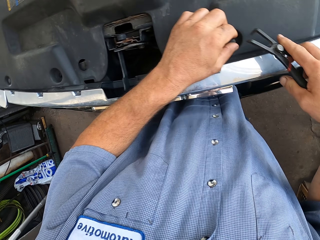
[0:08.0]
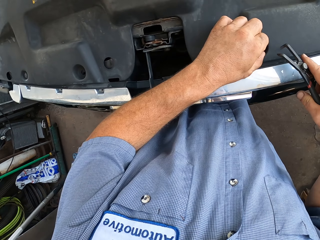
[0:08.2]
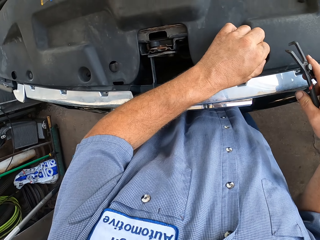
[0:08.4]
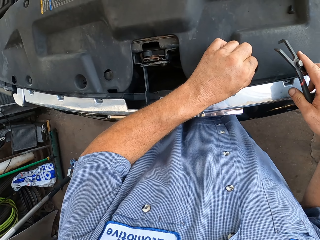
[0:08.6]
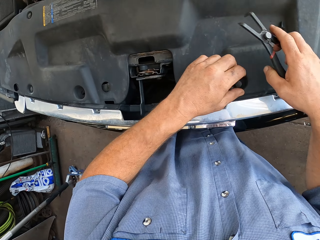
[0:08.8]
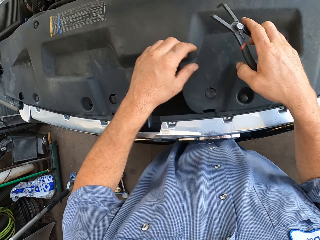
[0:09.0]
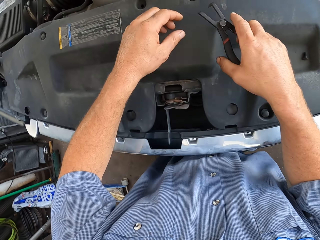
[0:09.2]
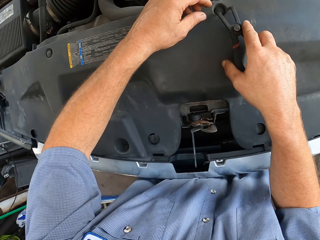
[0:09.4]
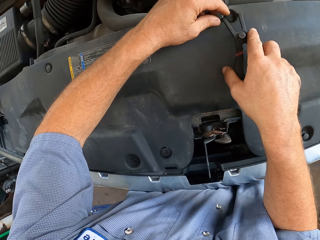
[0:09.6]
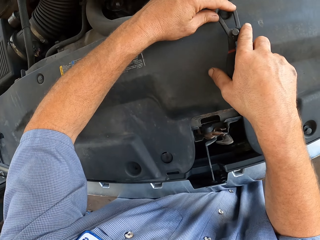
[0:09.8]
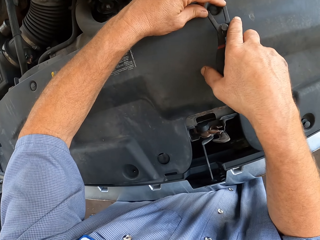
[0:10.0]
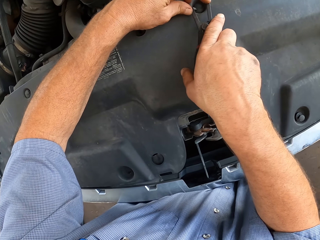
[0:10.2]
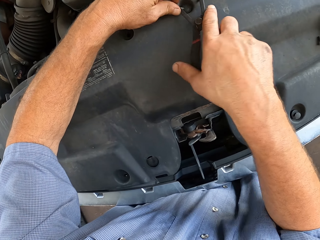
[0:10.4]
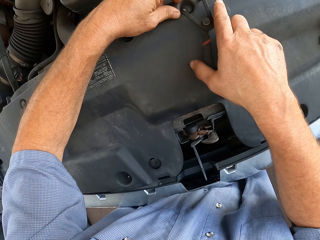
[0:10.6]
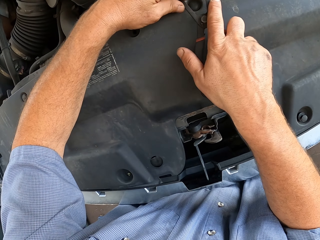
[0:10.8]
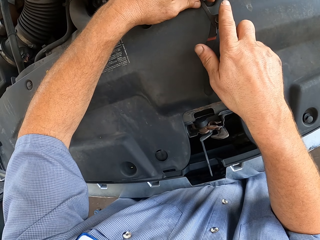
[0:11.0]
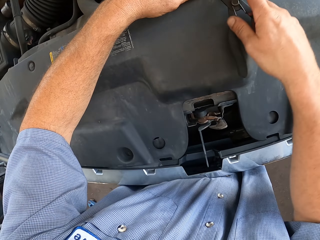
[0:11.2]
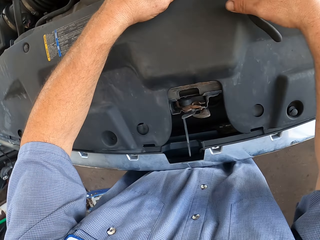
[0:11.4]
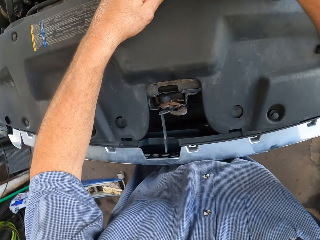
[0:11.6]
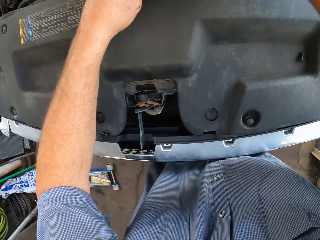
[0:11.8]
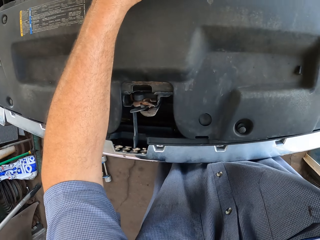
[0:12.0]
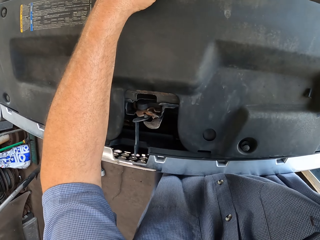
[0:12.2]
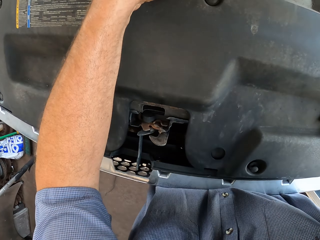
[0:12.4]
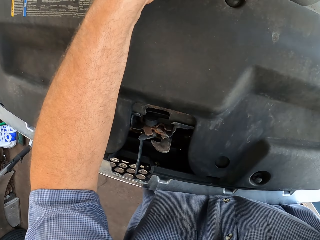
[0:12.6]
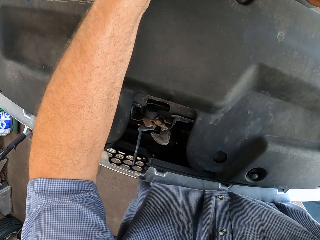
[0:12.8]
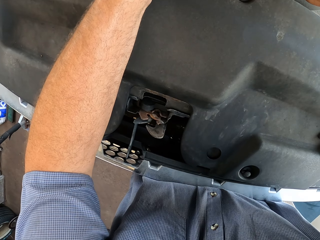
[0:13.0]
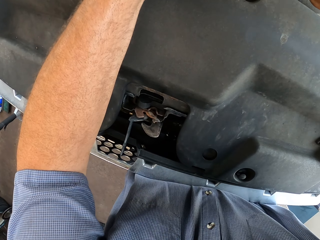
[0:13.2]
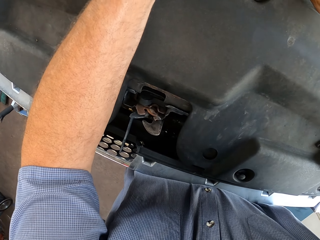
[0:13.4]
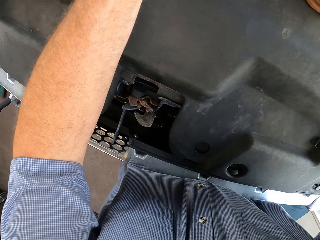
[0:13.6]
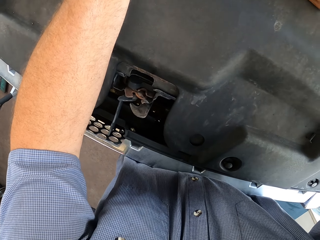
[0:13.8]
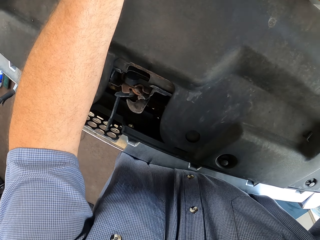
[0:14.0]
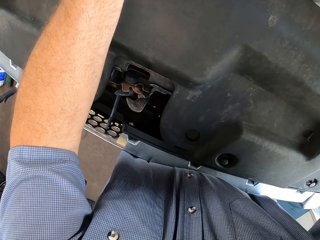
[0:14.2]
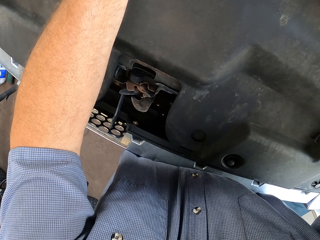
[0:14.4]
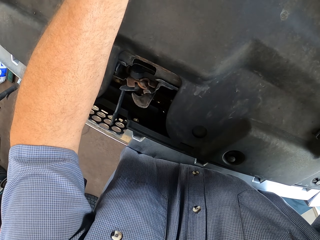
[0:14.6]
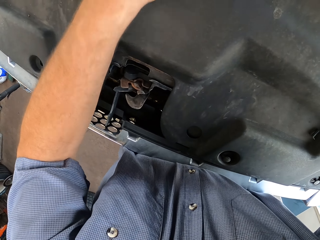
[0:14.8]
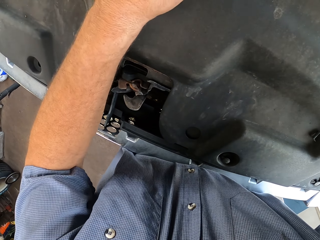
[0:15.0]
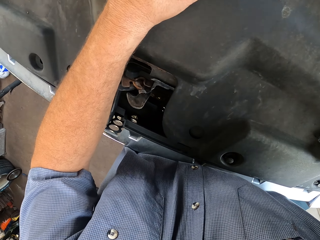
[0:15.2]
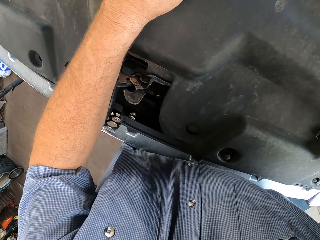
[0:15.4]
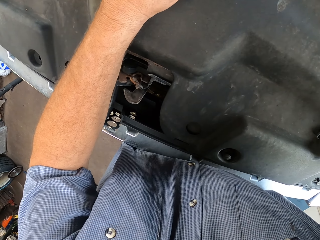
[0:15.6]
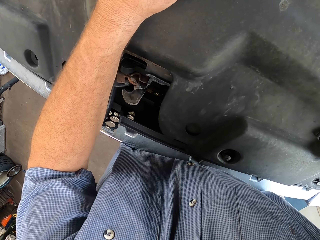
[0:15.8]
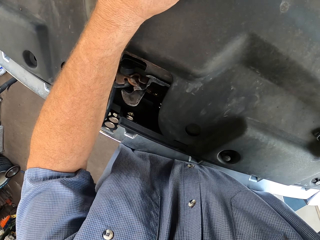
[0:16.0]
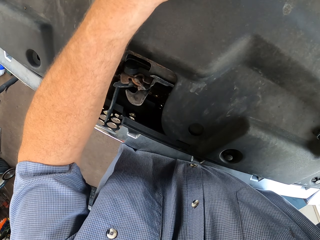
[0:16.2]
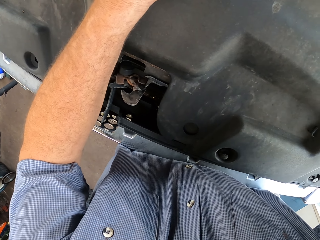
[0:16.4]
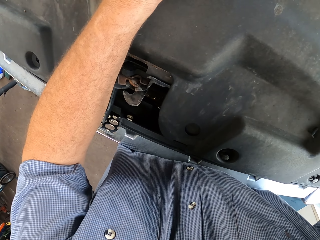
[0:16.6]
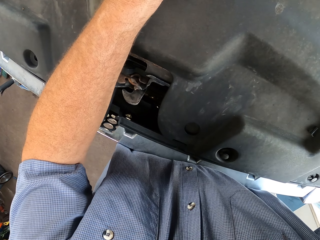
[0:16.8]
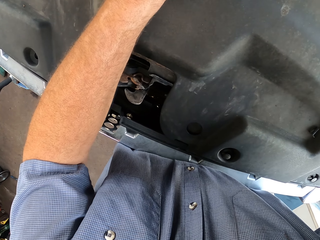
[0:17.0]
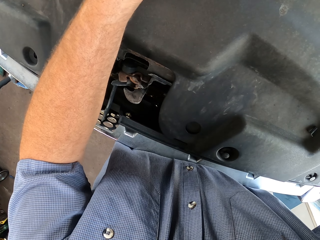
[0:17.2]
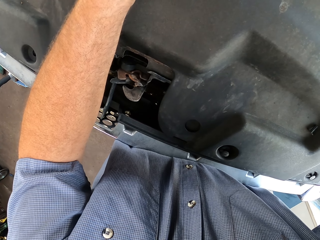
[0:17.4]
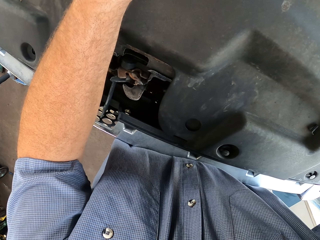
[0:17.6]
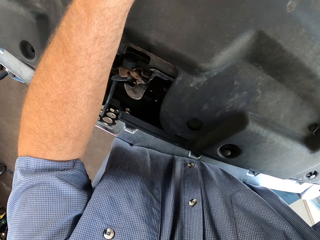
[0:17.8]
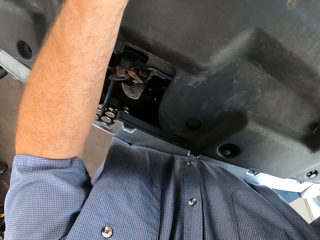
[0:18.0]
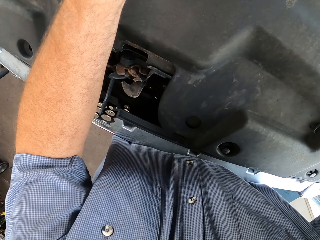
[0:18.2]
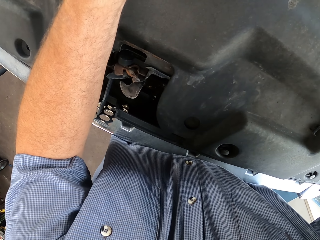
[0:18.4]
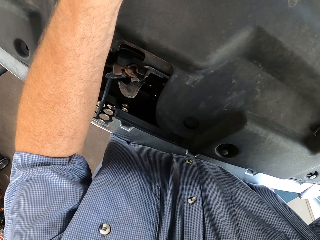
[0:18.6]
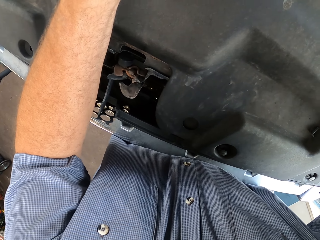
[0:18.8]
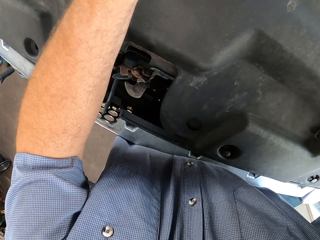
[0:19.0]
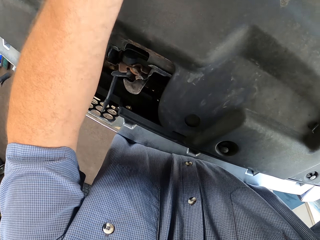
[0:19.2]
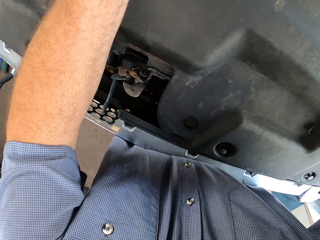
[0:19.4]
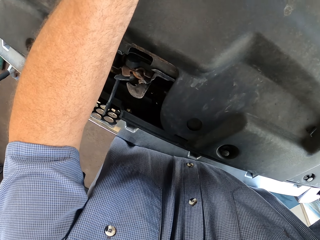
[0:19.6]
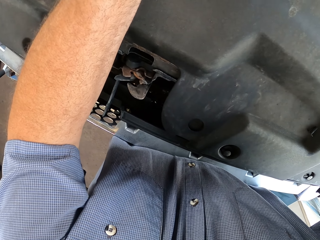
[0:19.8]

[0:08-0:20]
The camera wearer tightens another nut with pliers. They remove a bolt from the car engine.

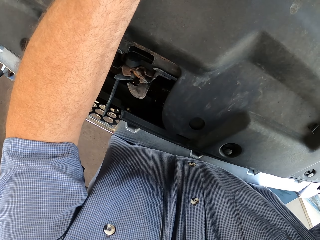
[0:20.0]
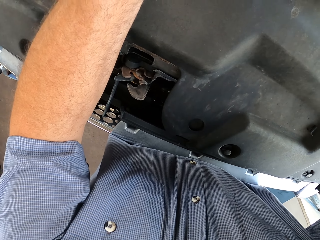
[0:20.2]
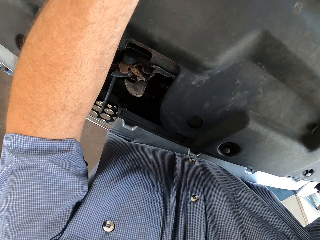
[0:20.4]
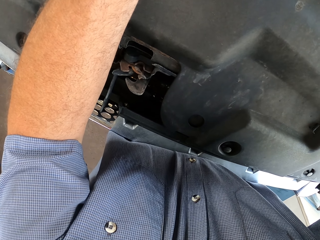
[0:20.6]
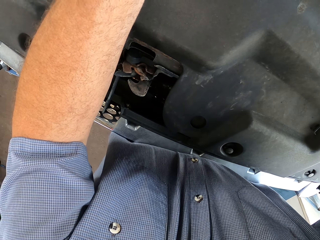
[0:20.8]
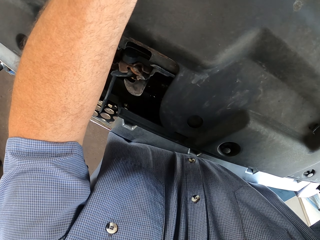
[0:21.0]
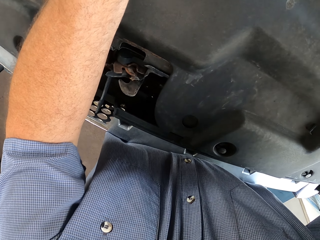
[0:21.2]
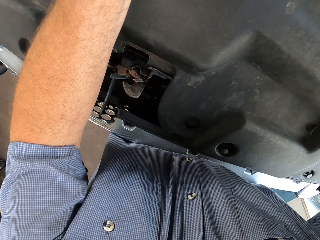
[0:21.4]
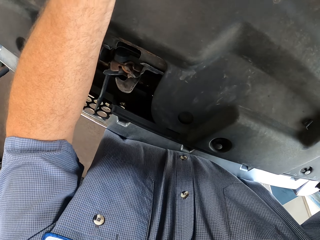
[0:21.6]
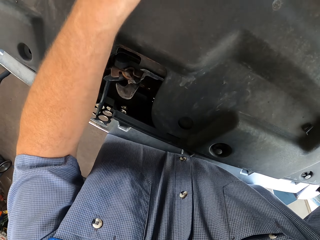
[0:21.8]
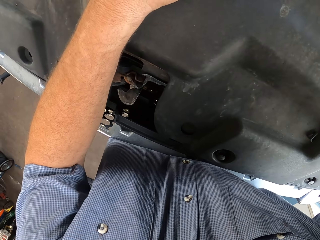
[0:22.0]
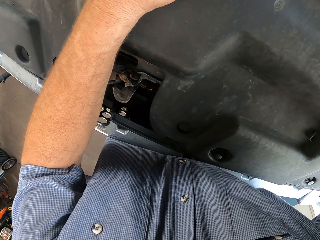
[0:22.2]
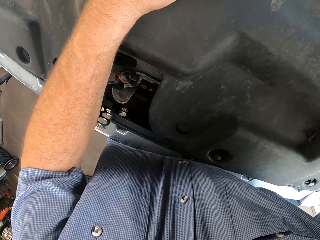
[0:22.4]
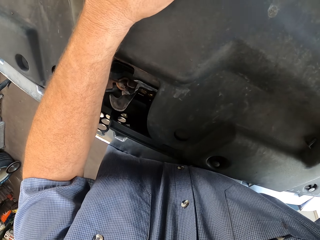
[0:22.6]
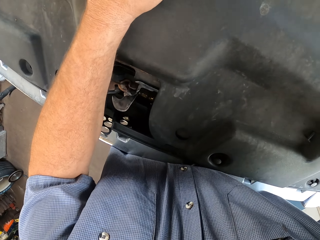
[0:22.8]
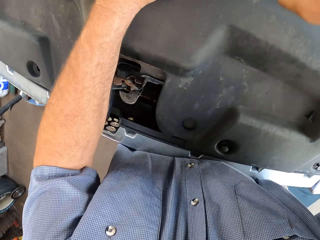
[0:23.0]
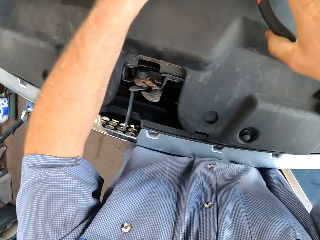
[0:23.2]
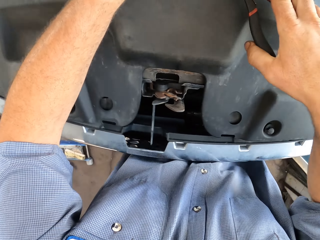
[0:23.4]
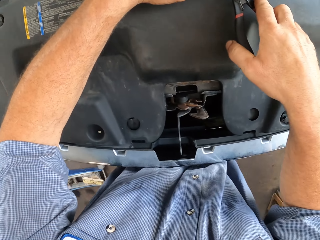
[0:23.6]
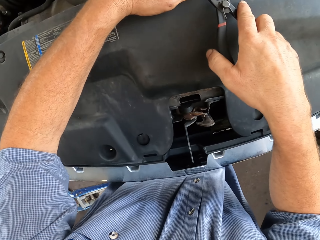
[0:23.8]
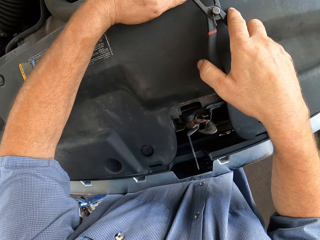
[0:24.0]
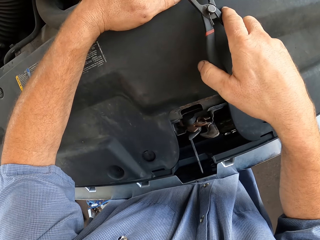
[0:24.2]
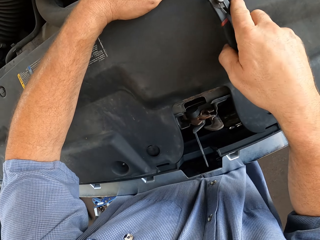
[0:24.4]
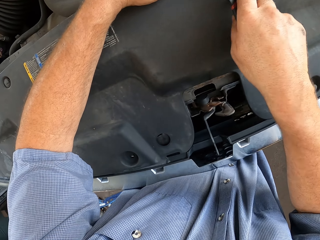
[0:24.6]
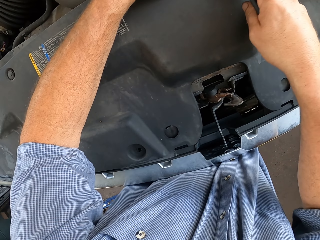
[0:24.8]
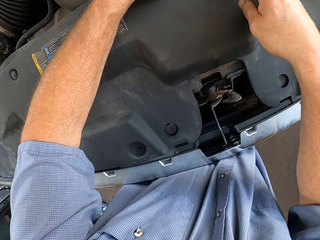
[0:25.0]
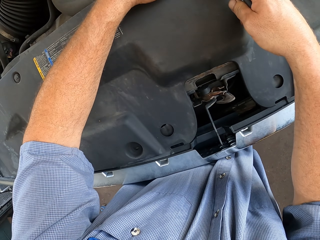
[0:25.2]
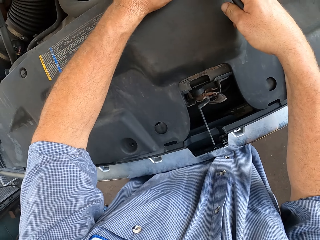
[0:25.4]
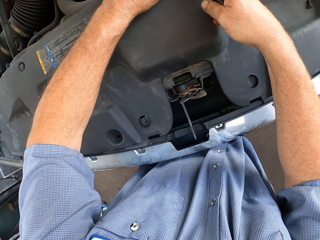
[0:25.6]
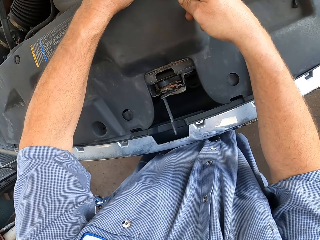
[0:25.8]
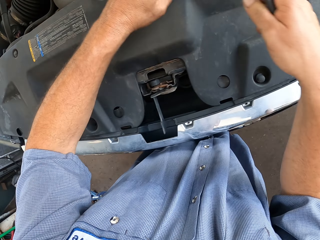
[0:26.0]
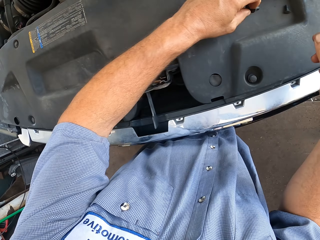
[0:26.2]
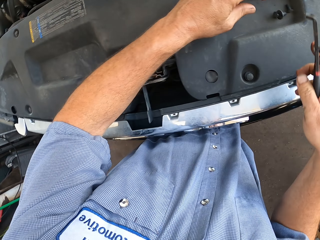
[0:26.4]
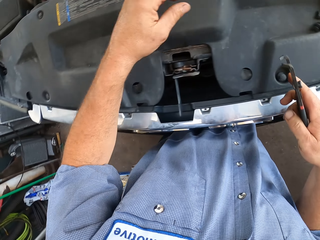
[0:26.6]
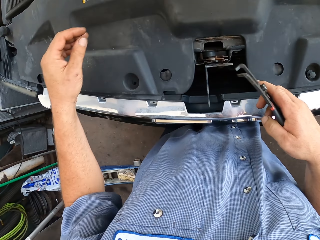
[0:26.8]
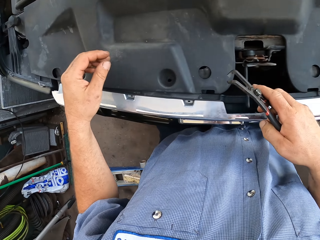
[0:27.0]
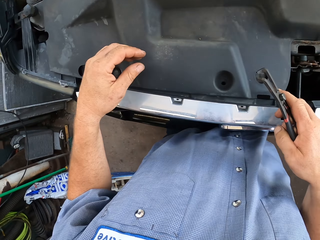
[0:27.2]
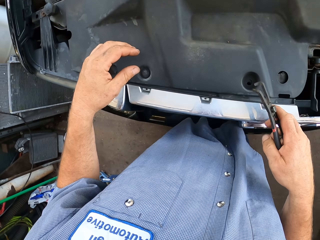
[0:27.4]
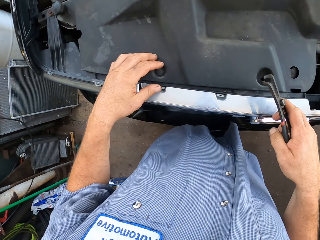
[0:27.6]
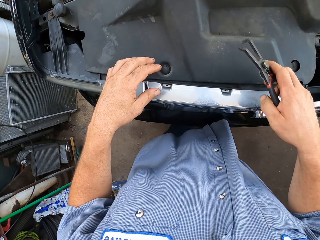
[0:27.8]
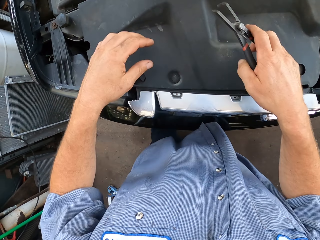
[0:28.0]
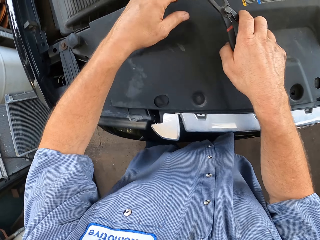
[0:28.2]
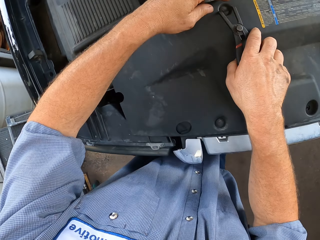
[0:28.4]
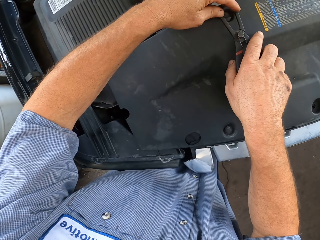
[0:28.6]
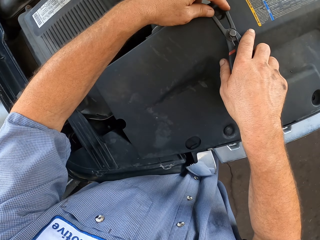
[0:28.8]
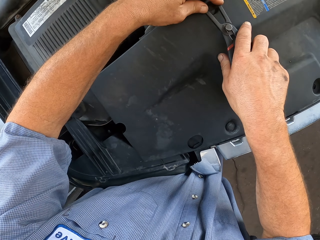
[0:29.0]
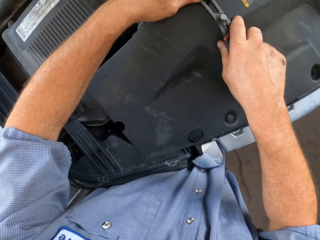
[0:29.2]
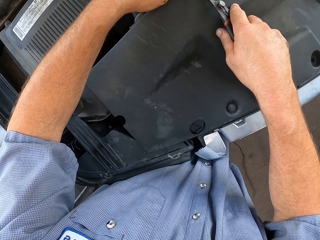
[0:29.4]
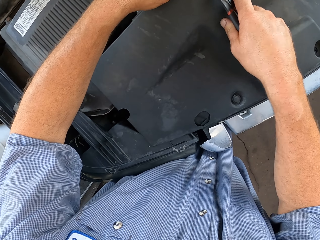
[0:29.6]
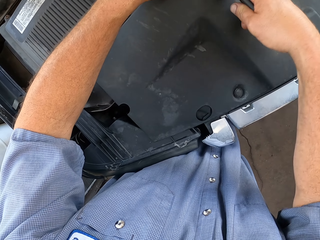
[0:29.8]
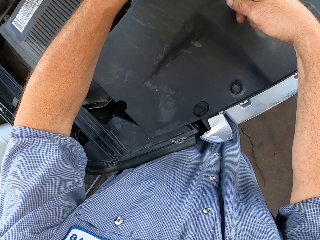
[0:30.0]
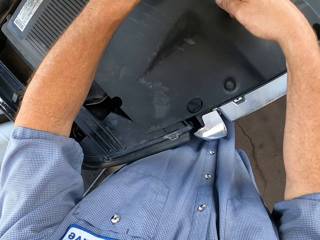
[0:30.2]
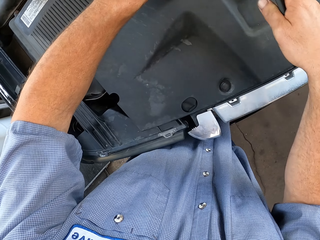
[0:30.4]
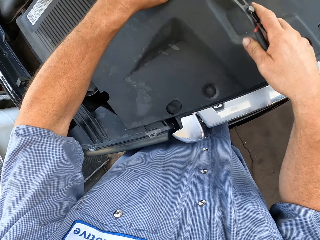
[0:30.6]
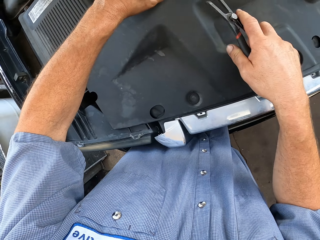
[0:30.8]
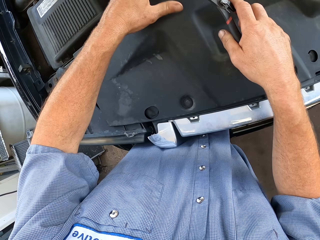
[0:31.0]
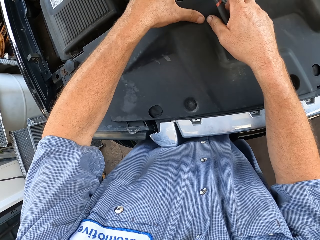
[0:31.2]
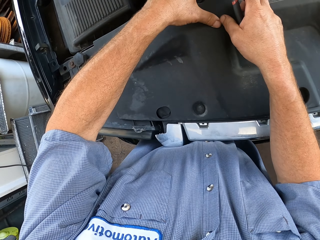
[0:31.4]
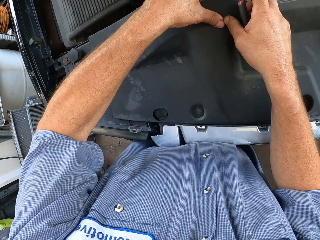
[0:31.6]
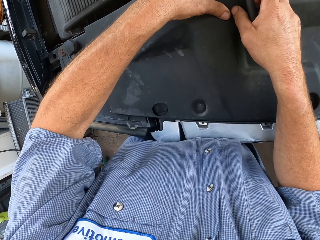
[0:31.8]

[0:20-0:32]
The camera wearer pulls out a nut with pliers. They place a bolt on the car engine. They unscrew a nut with pliers. They remove a bolt from the car engine.
